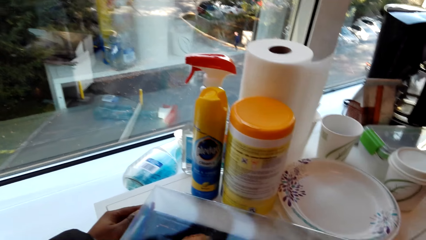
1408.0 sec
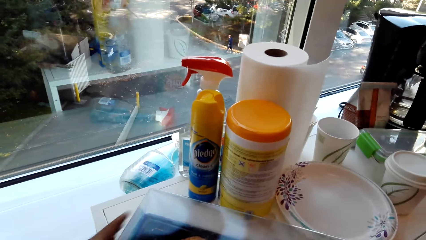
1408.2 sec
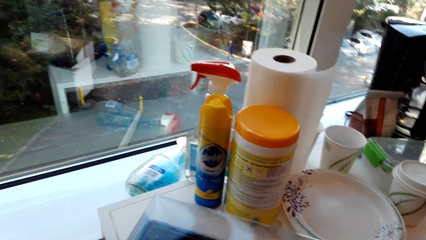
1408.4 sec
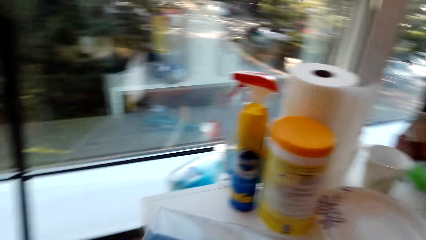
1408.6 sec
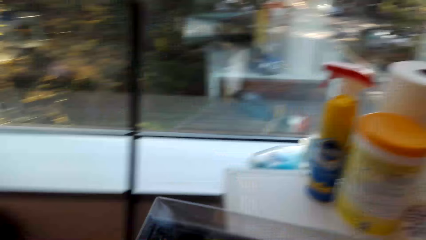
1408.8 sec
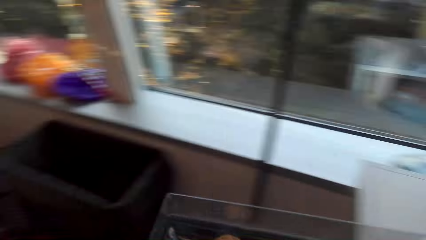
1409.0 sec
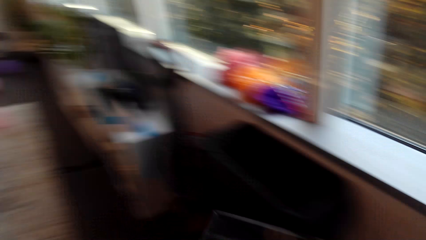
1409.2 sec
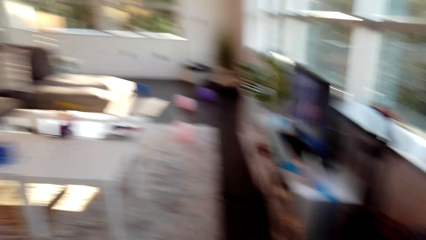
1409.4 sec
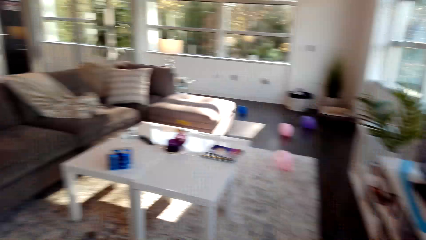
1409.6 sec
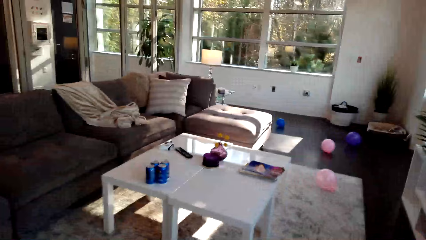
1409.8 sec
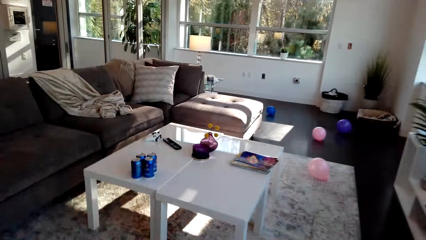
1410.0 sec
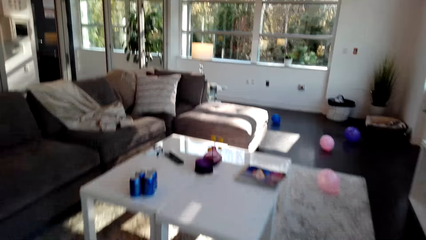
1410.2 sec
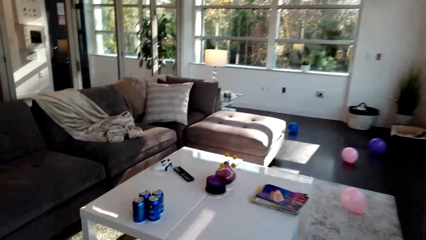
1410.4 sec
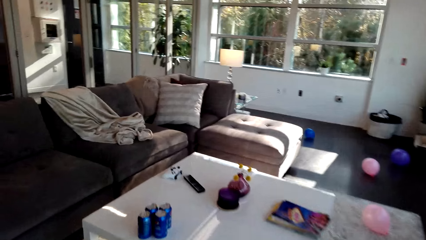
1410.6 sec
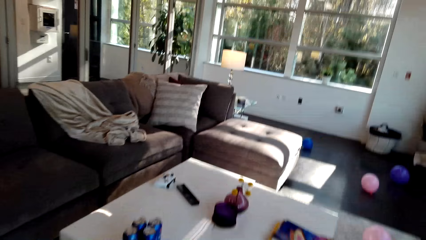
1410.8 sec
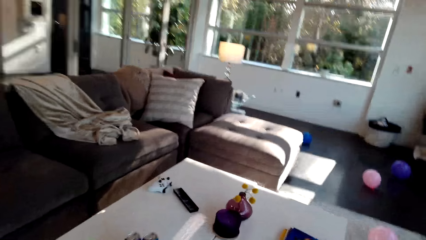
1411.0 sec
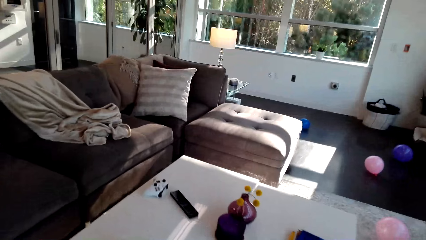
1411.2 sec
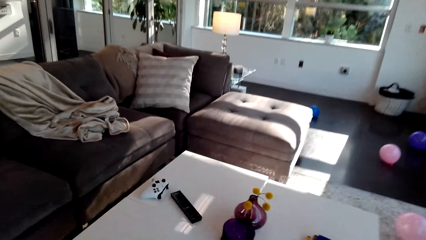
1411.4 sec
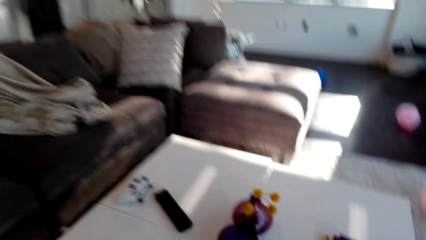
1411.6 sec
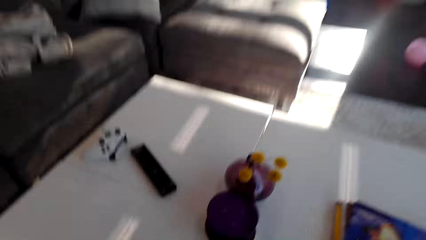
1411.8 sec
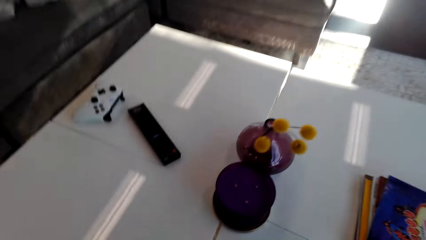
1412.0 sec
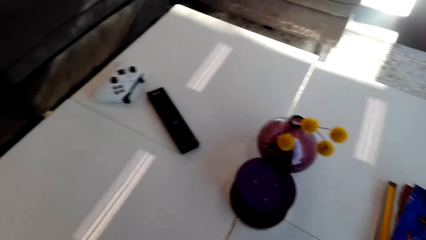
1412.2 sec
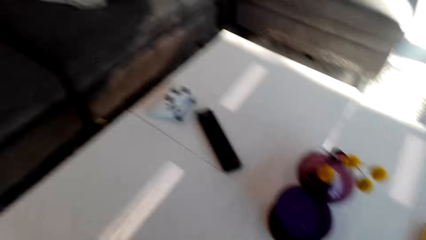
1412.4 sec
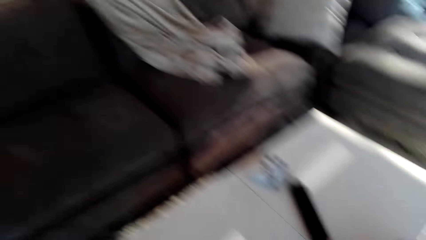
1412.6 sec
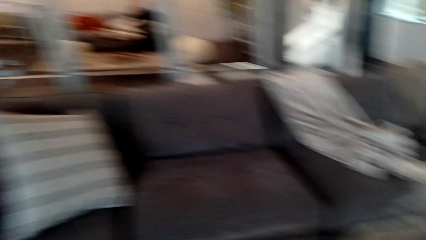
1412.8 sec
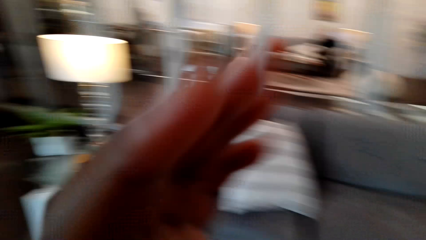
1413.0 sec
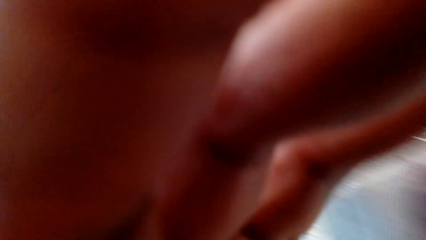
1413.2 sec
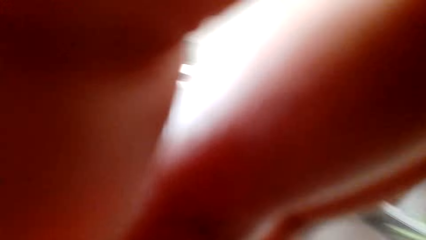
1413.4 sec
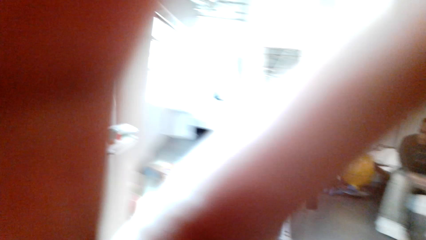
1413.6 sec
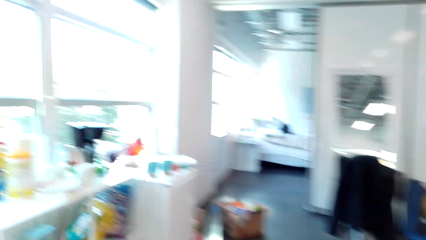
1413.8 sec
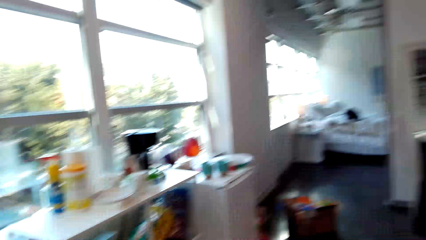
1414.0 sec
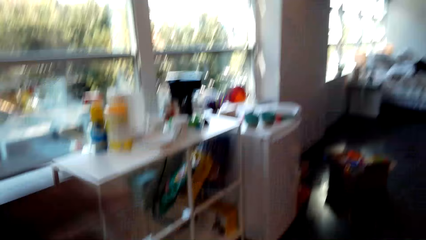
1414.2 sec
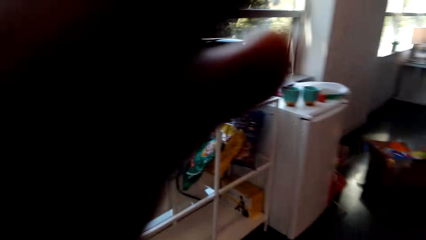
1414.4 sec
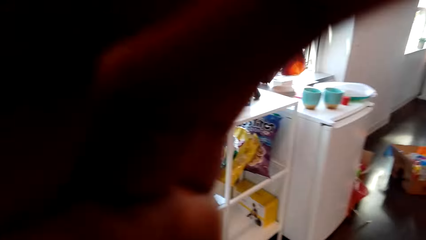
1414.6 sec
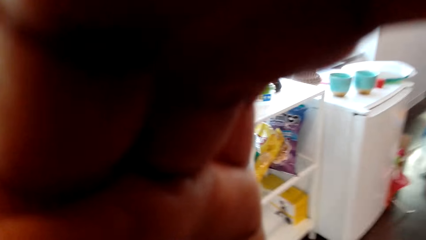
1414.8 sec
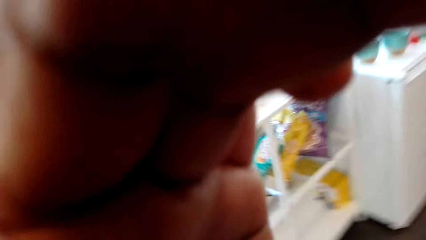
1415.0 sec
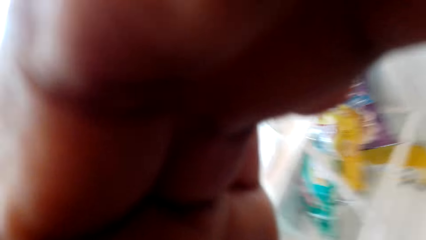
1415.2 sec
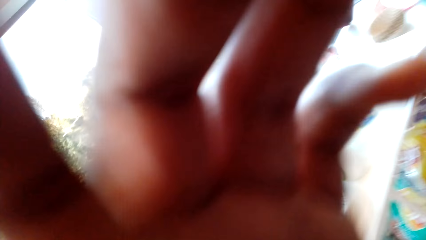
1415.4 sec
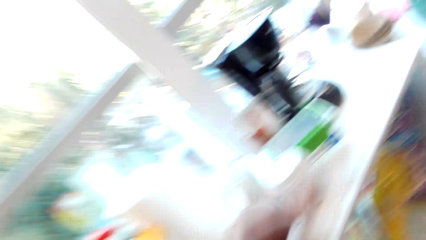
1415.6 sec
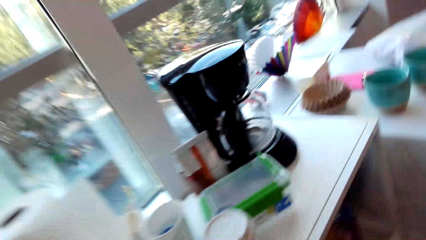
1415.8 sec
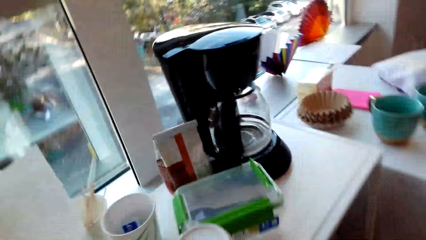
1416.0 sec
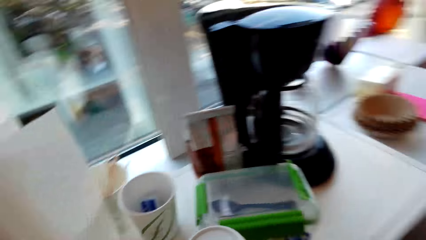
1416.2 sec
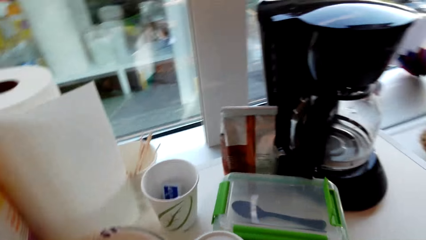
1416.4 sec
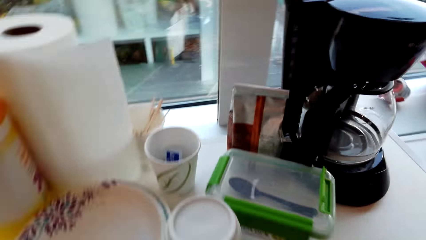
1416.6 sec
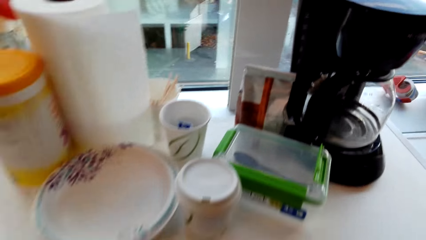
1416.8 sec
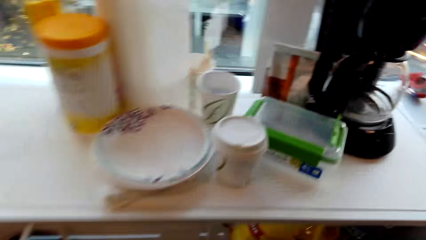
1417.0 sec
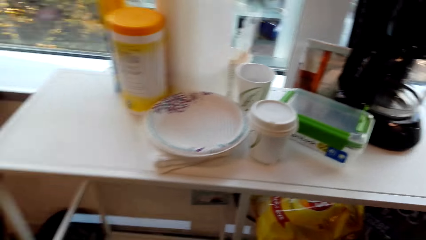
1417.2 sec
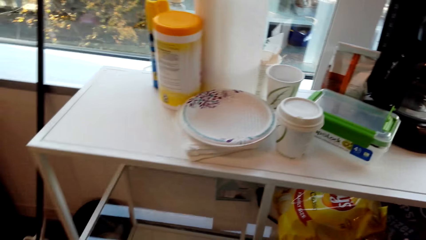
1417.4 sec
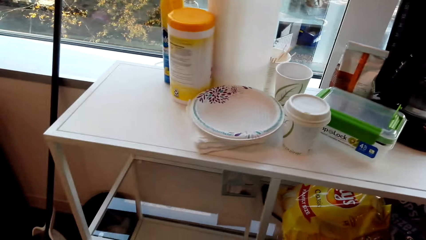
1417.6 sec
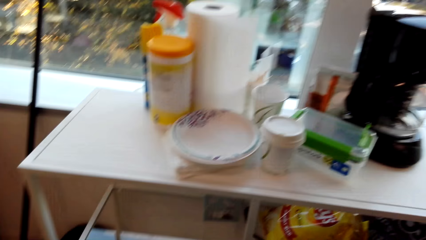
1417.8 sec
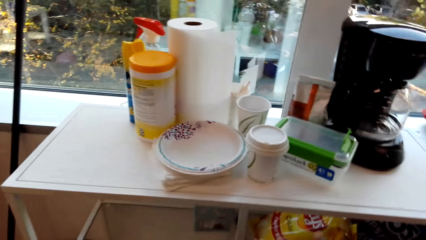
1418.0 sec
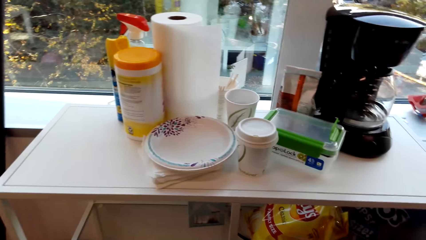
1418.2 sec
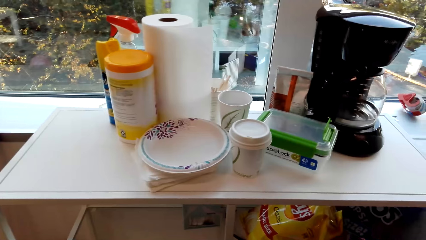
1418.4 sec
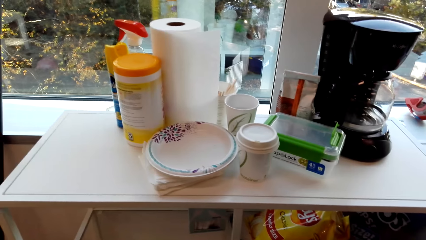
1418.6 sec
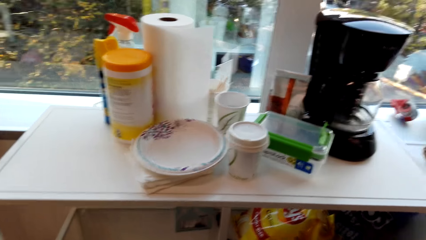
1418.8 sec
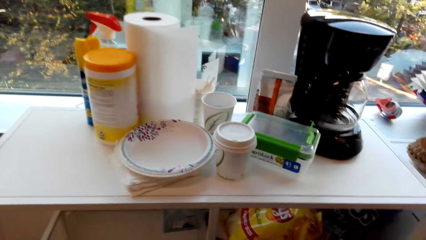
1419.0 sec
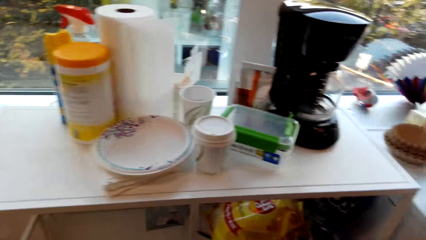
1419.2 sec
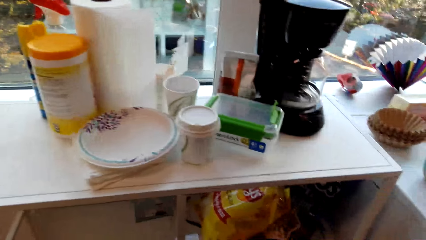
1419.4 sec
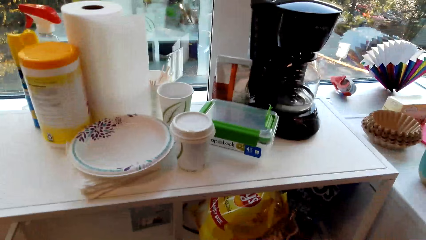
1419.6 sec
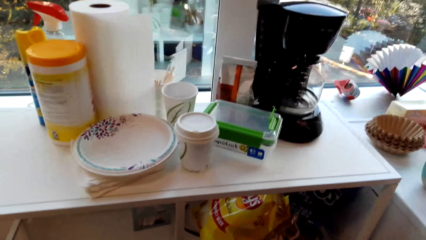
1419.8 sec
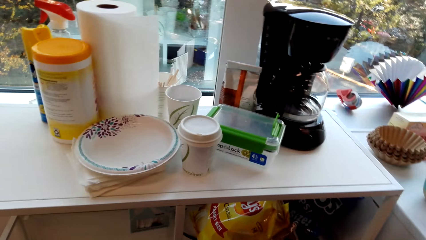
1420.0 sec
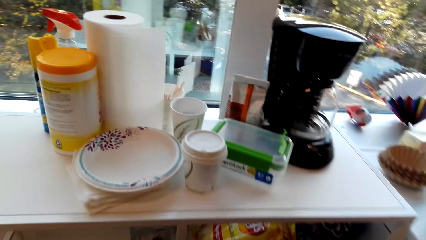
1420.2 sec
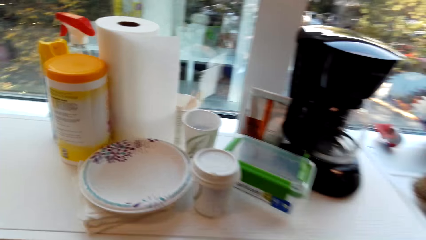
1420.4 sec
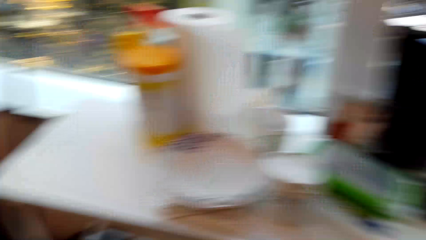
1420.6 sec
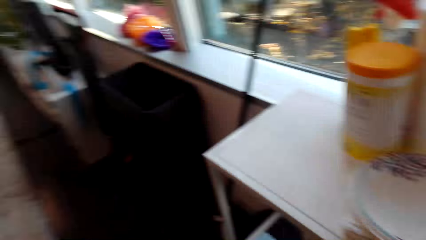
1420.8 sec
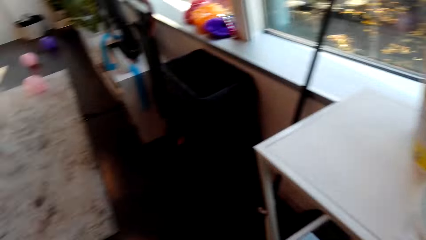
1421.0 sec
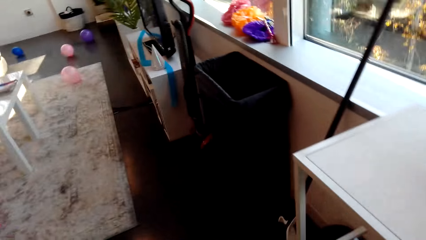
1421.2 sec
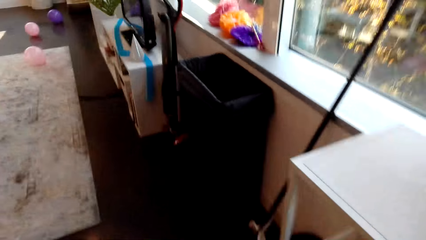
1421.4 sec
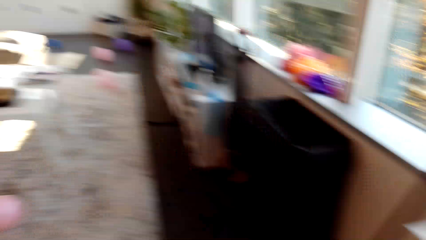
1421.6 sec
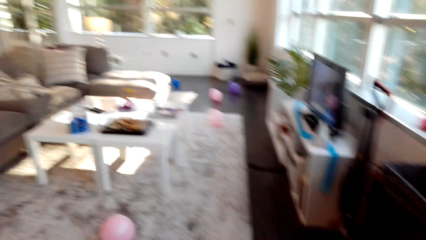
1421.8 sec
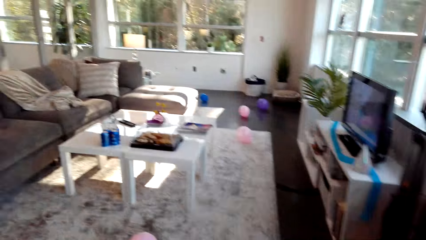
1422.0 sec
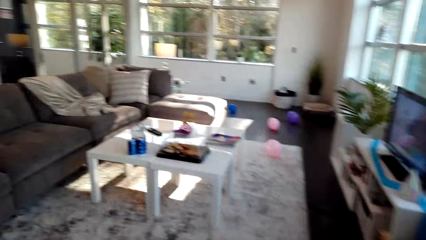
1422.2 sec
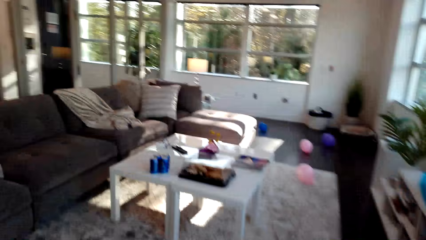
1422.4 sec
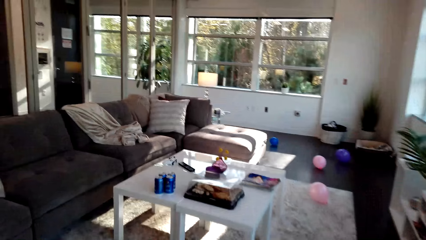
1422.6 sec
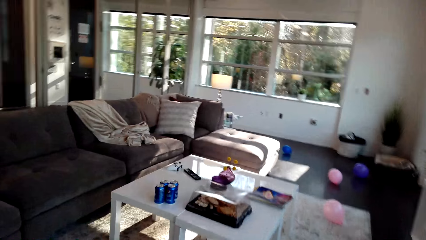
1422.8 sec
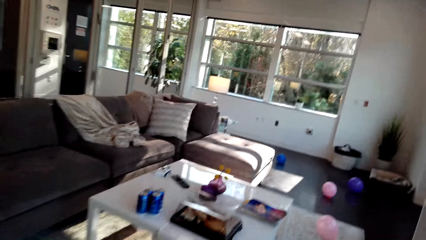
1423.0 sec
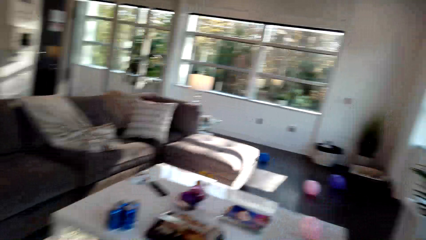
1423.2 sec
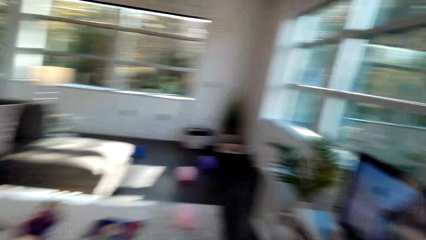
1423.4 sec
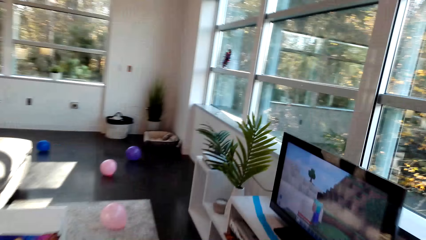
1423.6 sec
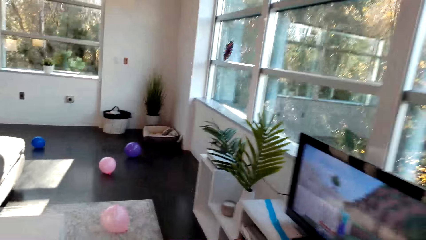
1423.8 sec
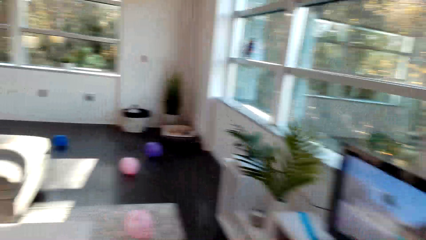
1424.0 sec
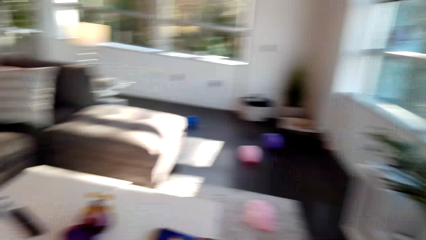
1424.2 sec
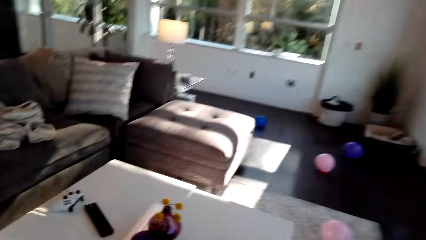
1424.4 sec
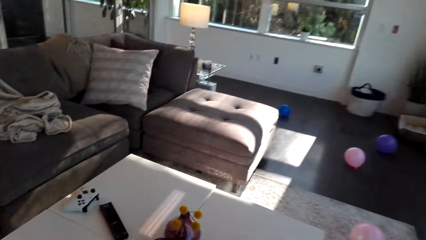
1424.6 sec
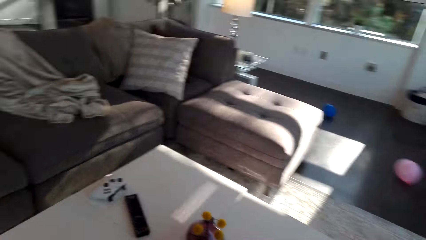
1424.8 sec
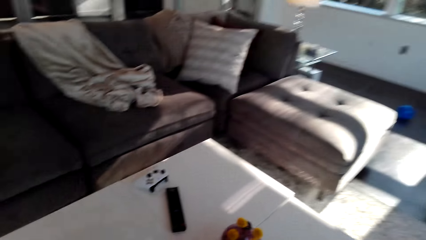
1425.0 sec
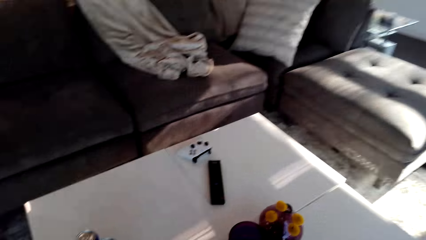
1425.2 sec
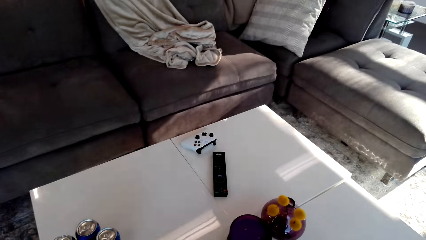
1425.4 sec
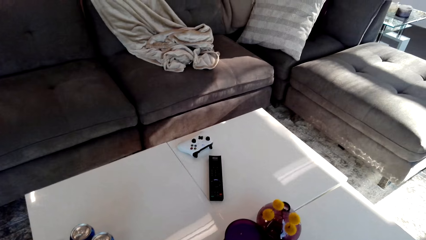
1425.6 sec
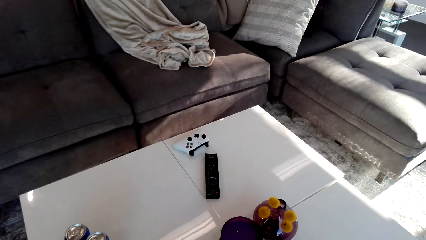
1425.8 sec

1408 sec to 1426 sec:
The camera wearer picks the box from the table. They walk. They talk with the person. They place the box on the table. They adjust the camera. They adjust the camera again. They look round the table. They talk. They talk with the person. They walk.
